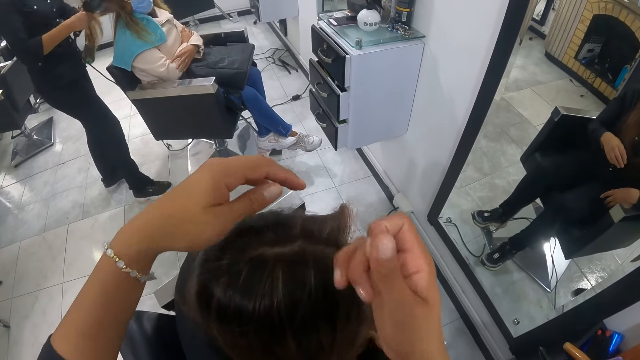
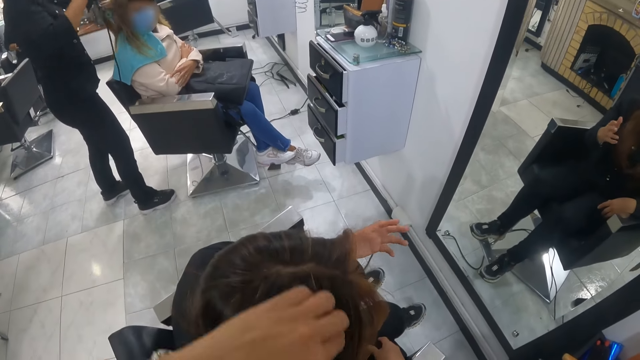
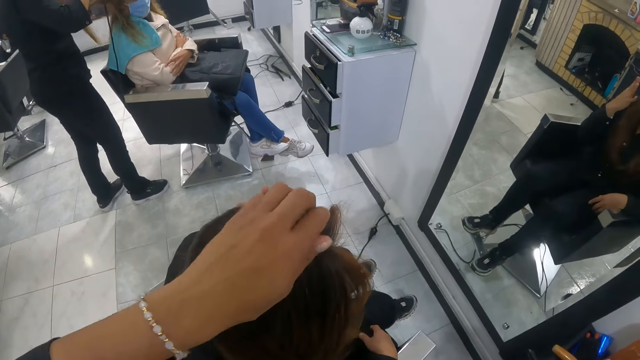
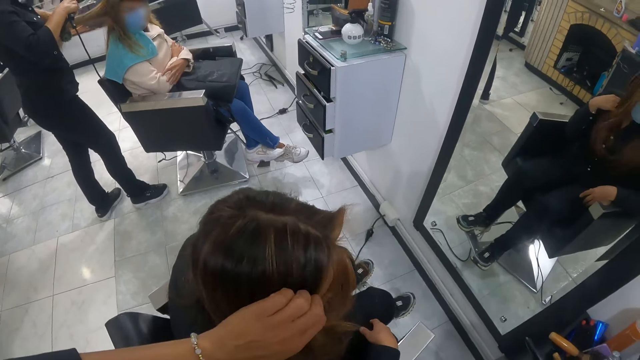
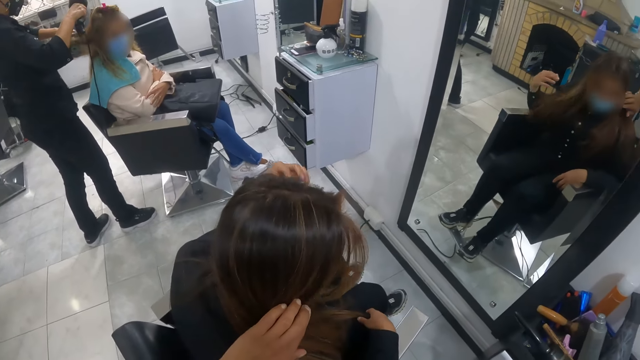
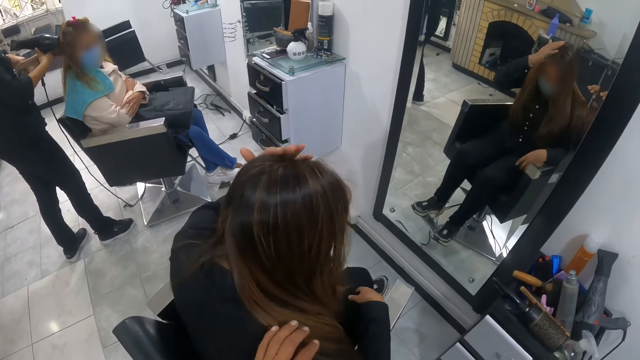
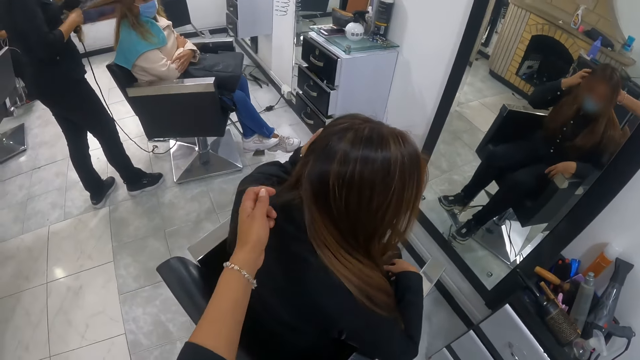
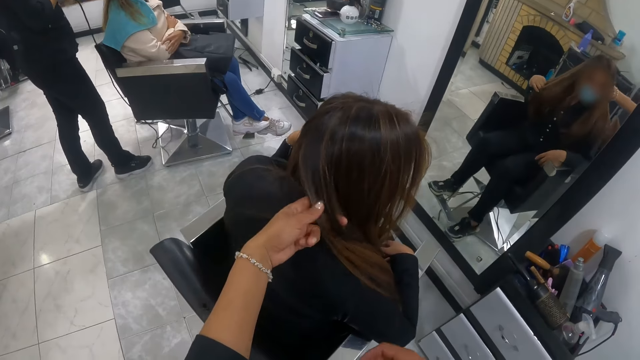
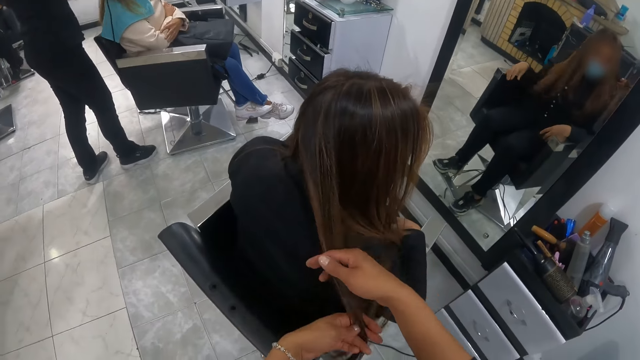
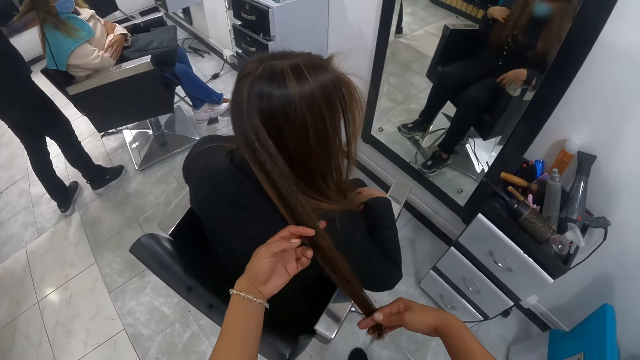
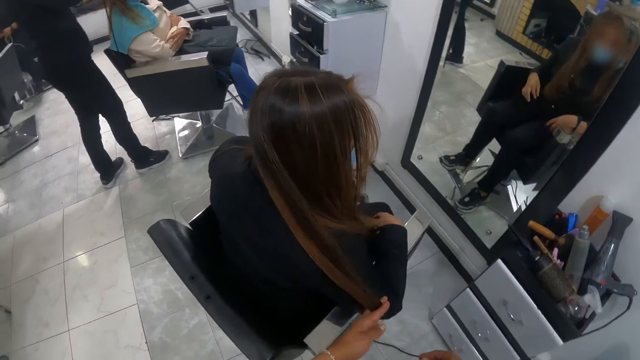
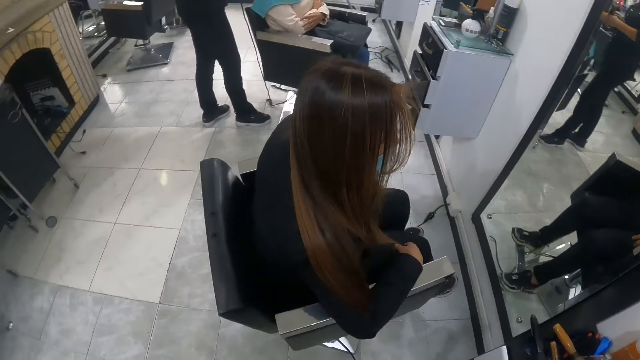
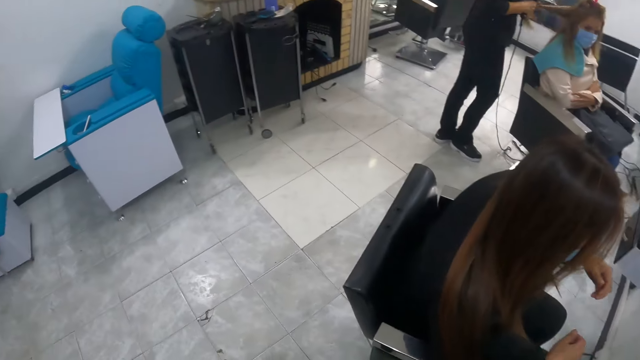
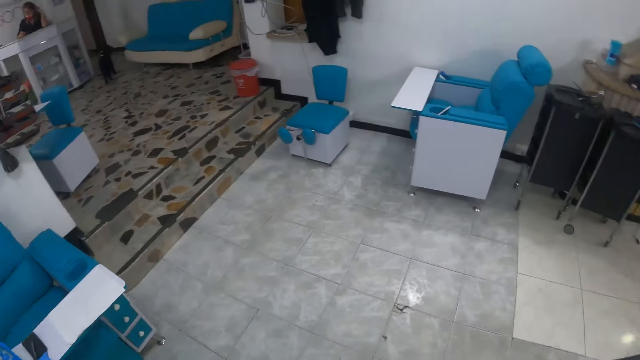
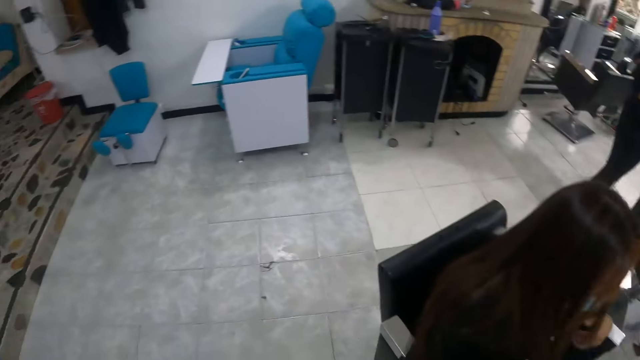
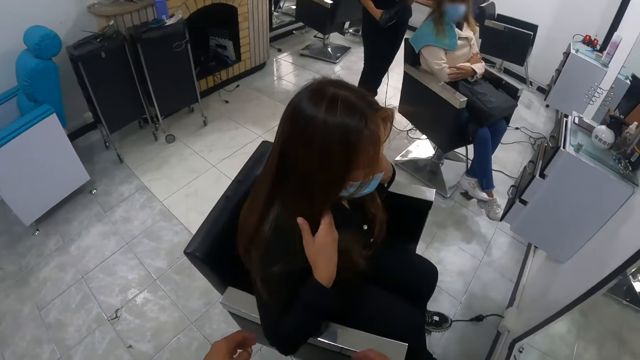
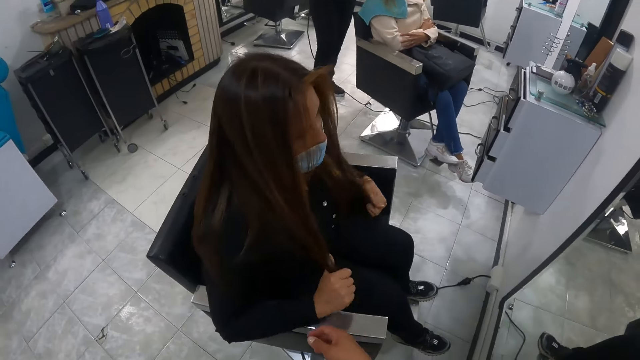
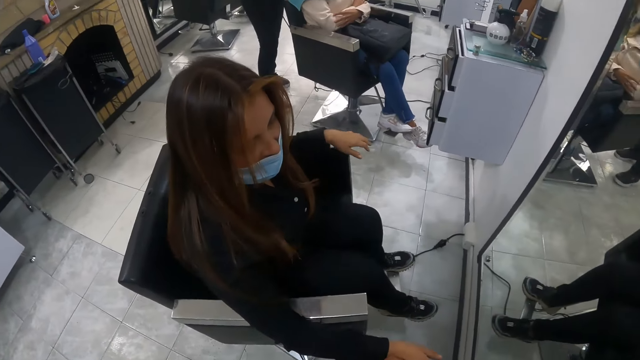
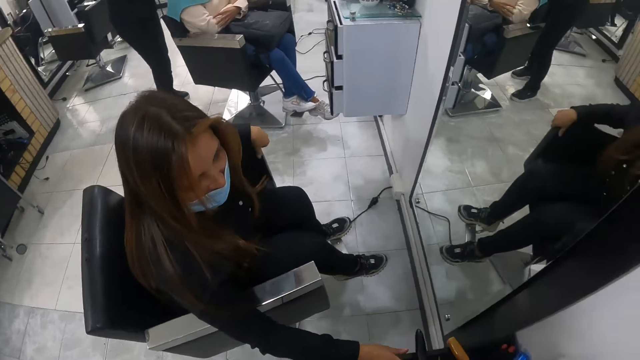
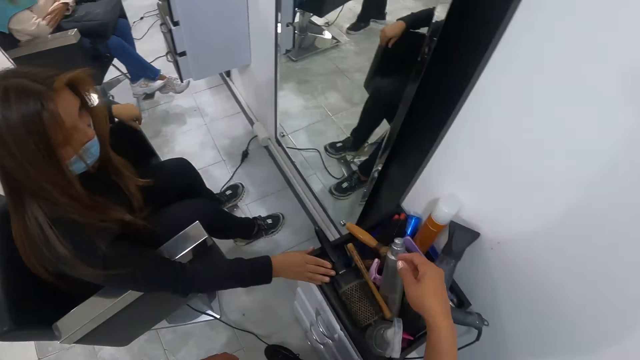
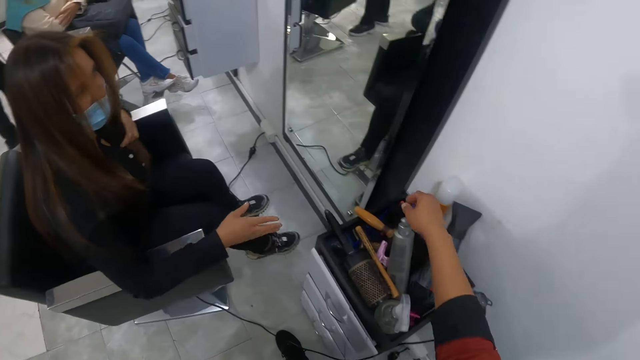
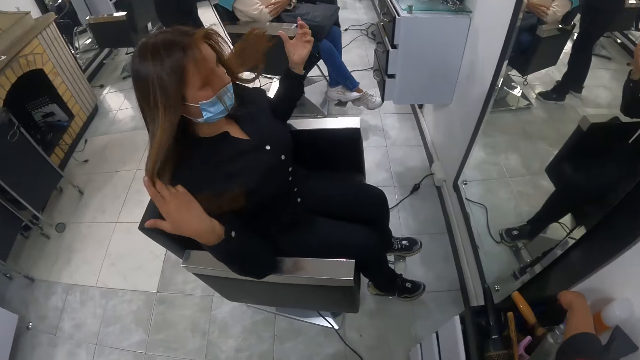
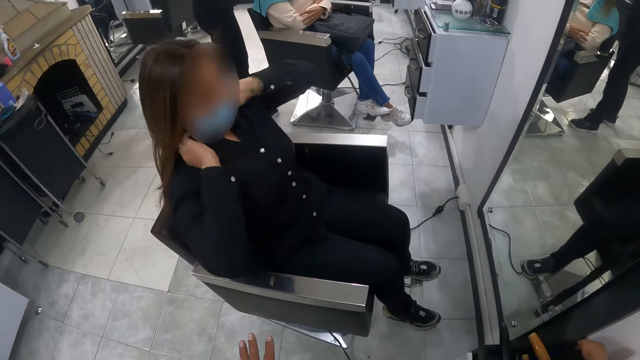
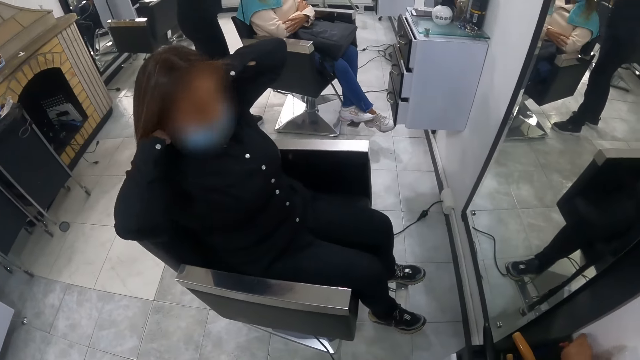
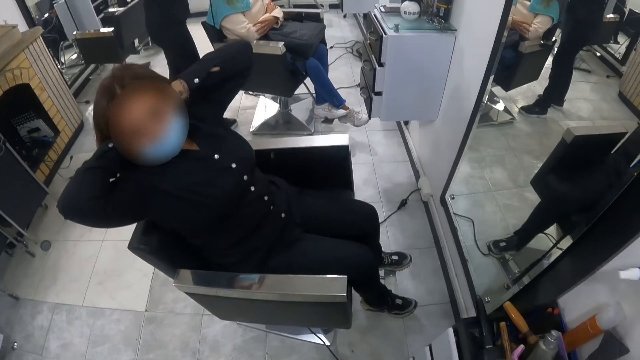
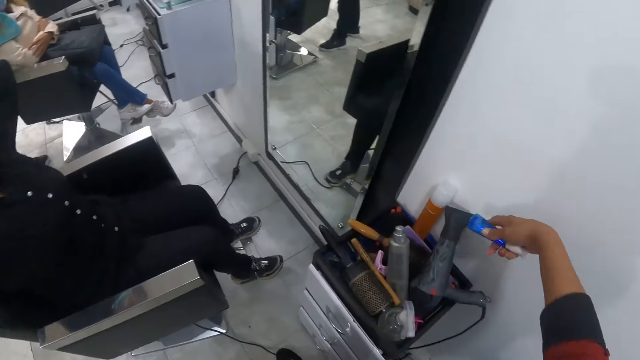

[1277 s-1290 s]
A woman touches her hair with her left hand. The woman touches her hair with both hands. The woman touches the cabinet with her right hand. The camera wearer picks a tube from the cabinet with her right hand. The woman flips her hair with both hands.

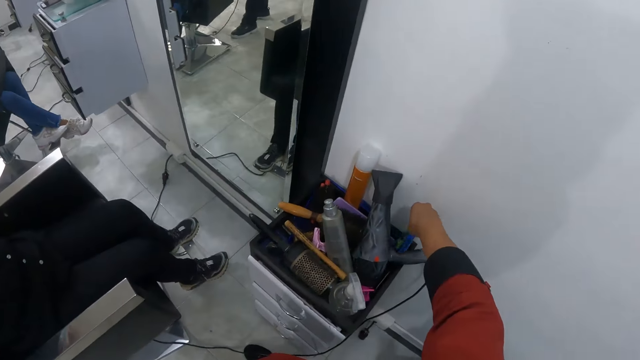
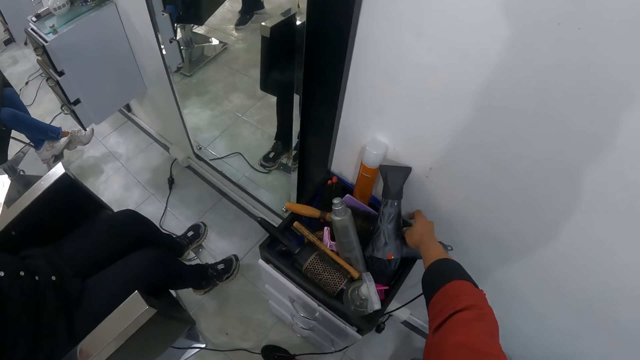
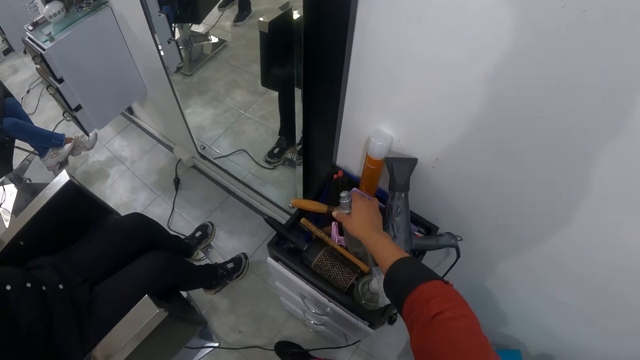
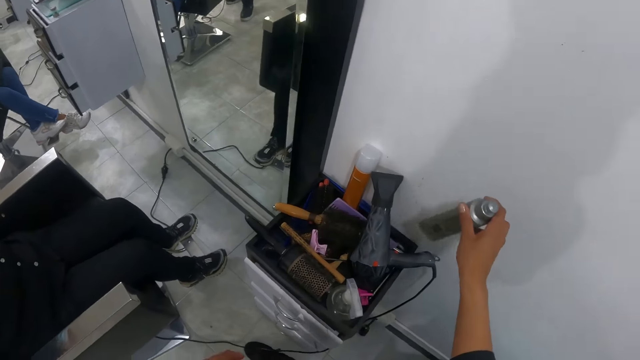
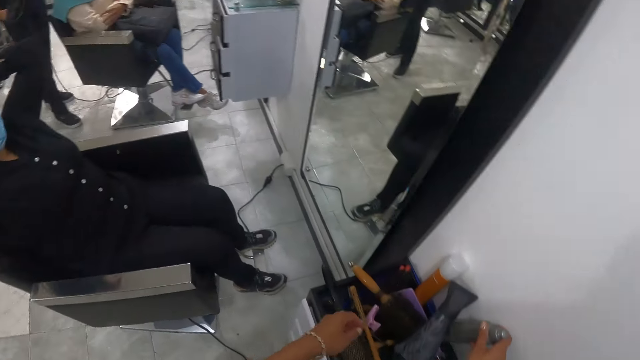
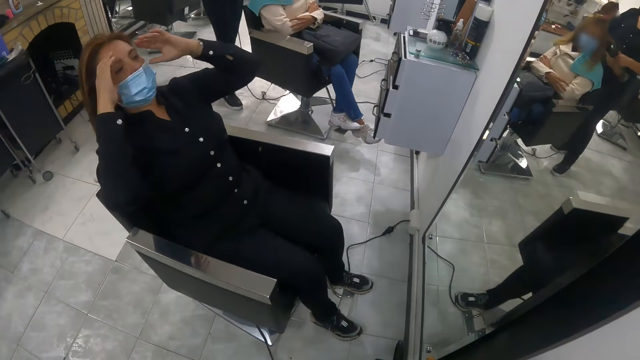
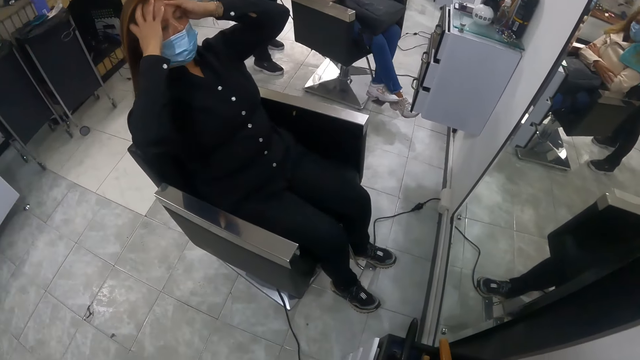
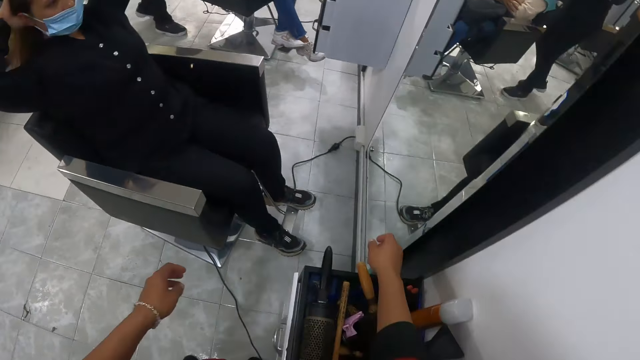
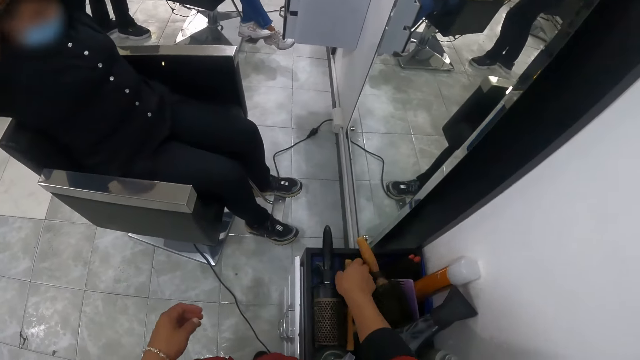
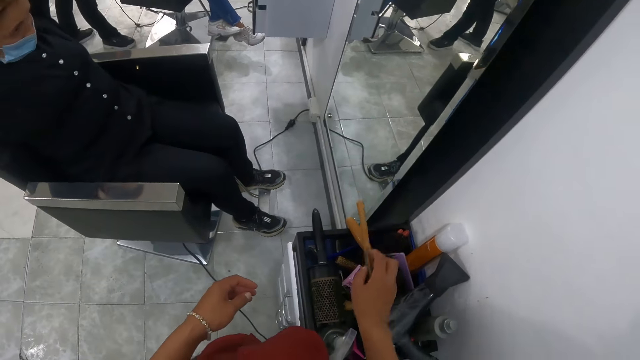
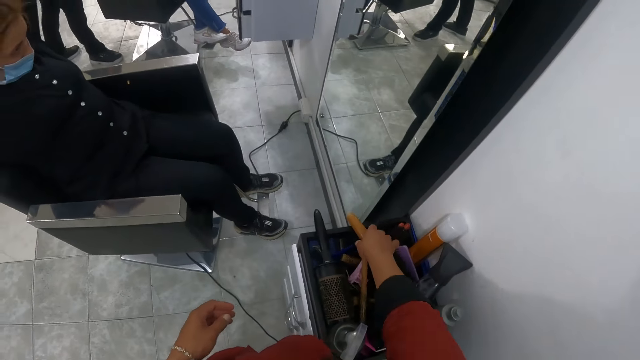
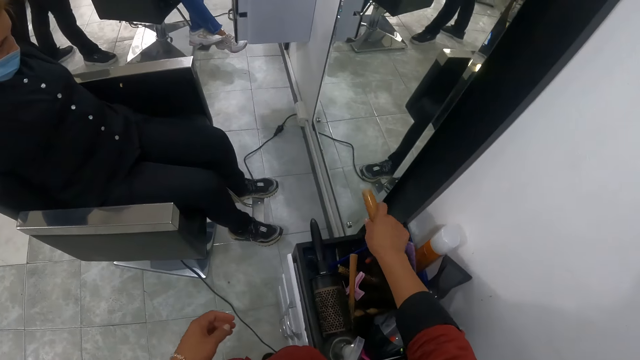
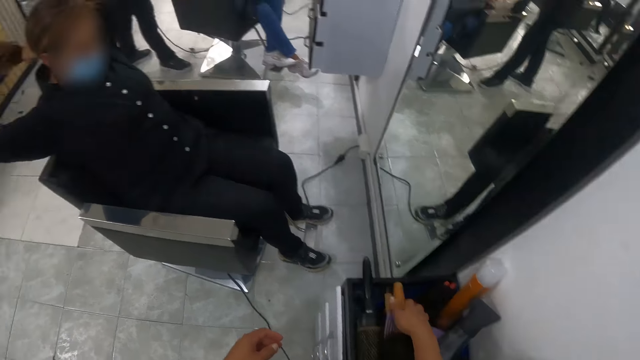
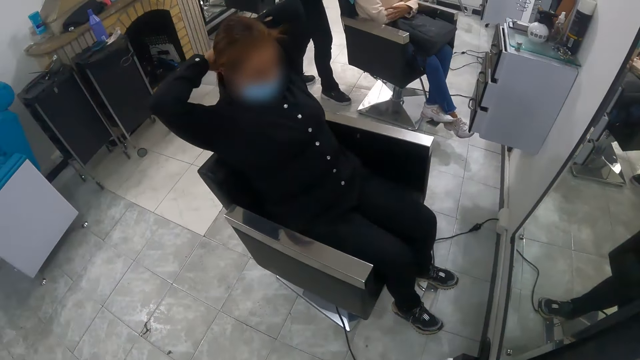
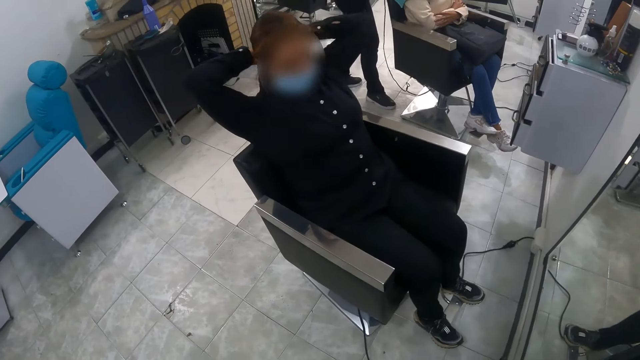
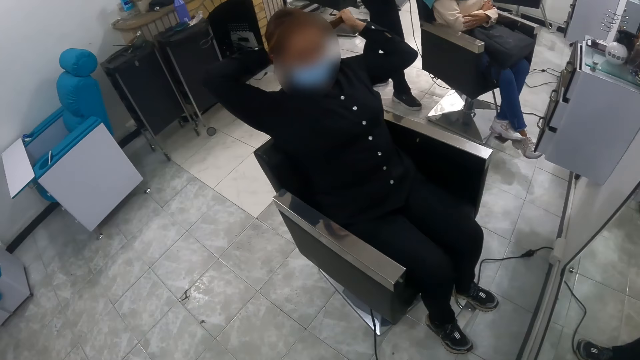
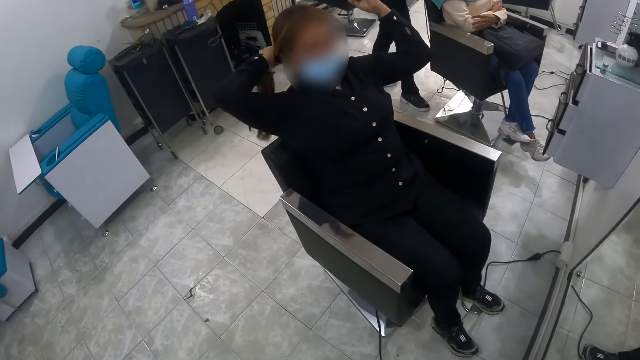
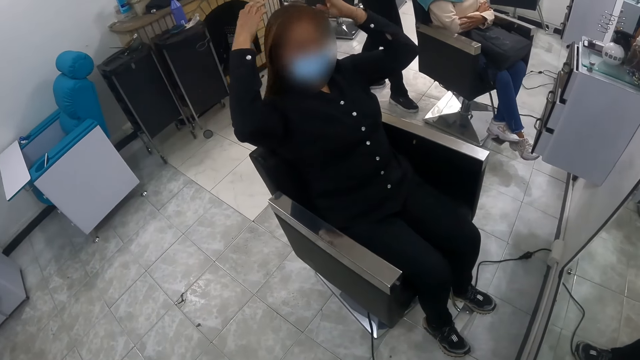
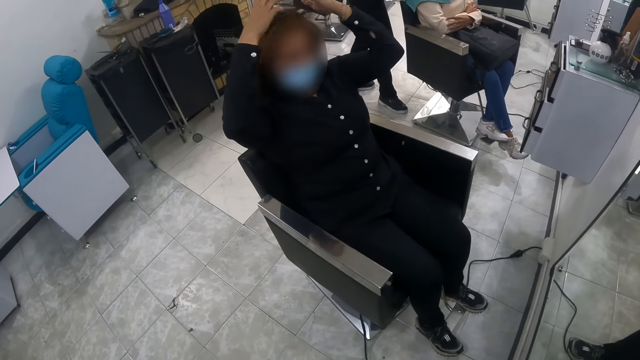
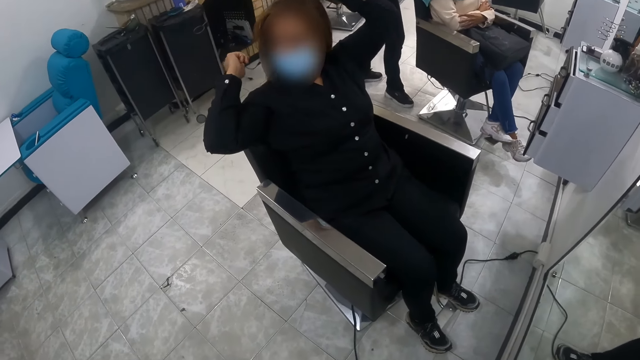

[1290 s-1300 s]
The camera wearer drops the tube in the cabinet with her right hand. She picks a tube from the cabinet with her right hand. She drops the tube in the cabinet with her right hand. She arranges the things on the drawer. The woman touches her hair with both hands. The camera wearer flips the blow out brush in the cabinet with her right hand. She picks a brush from the cabinet with her right hand. She drops the brush in the cabinet with her right hand. The woman packs her hair with both hands.
